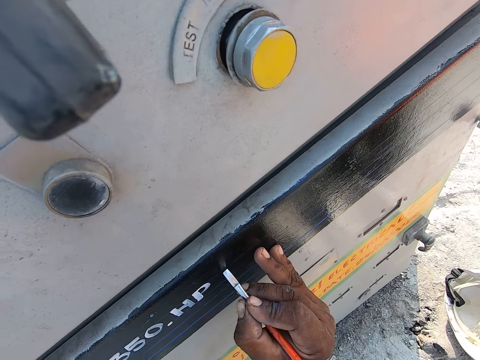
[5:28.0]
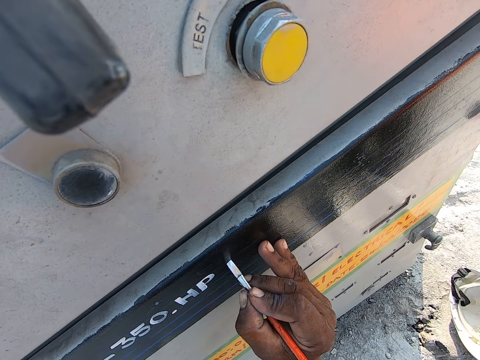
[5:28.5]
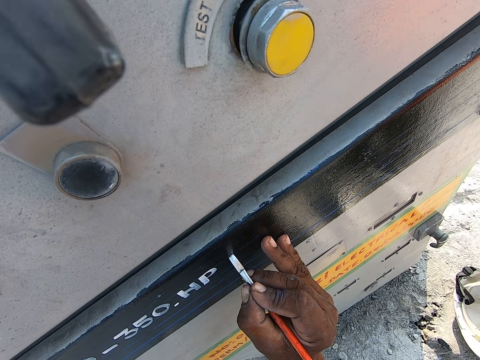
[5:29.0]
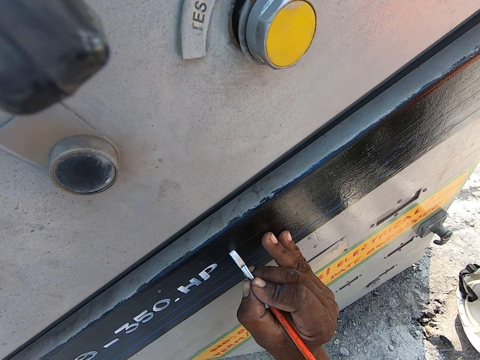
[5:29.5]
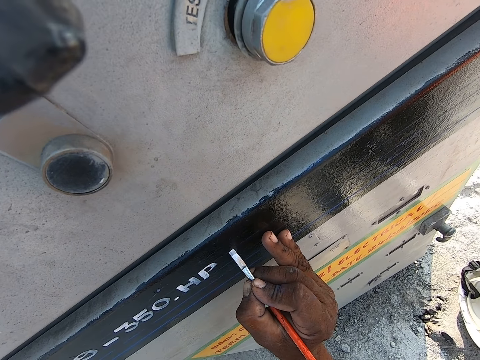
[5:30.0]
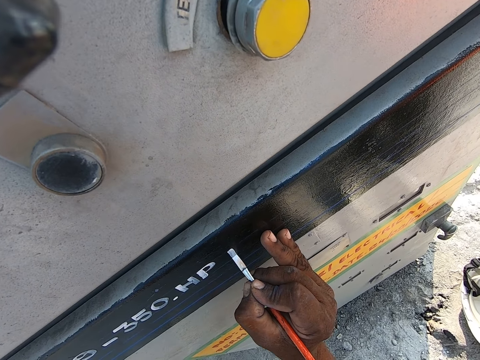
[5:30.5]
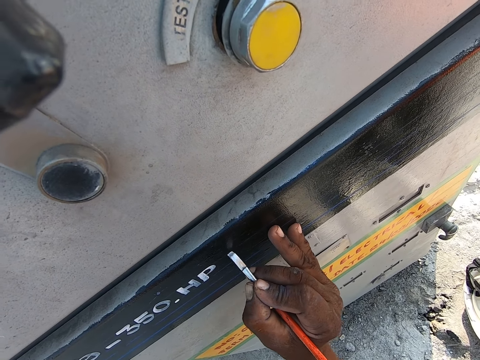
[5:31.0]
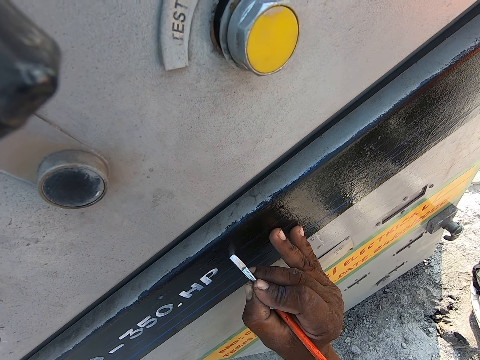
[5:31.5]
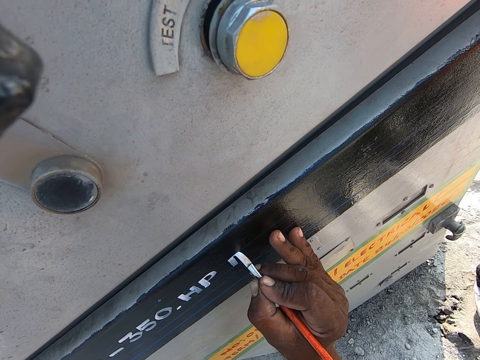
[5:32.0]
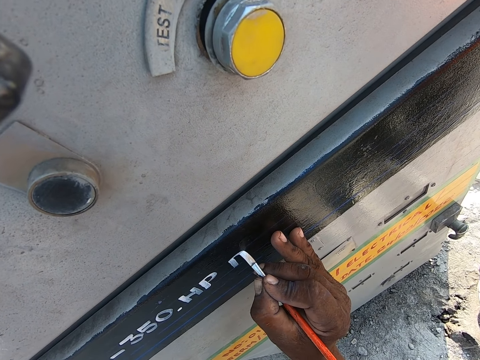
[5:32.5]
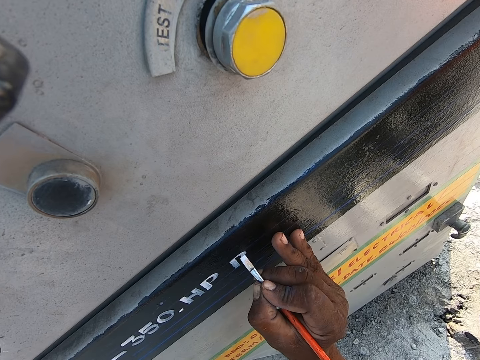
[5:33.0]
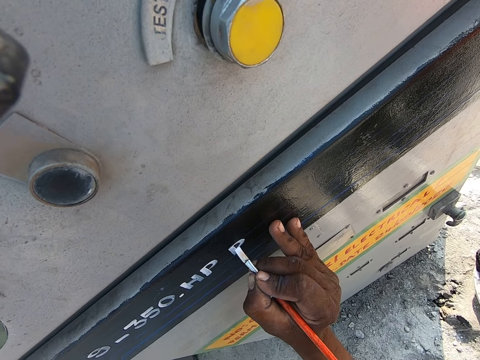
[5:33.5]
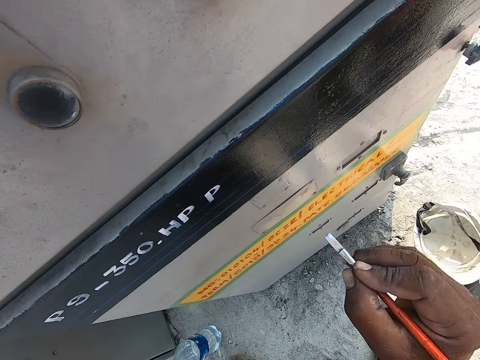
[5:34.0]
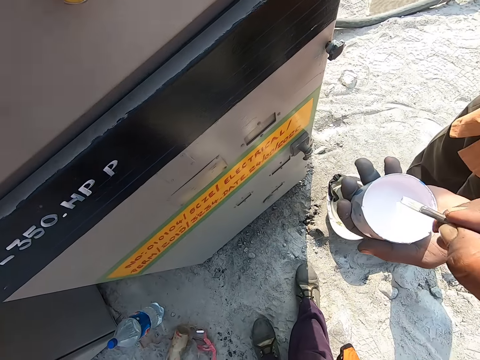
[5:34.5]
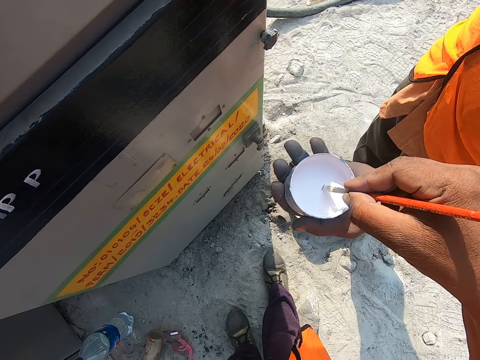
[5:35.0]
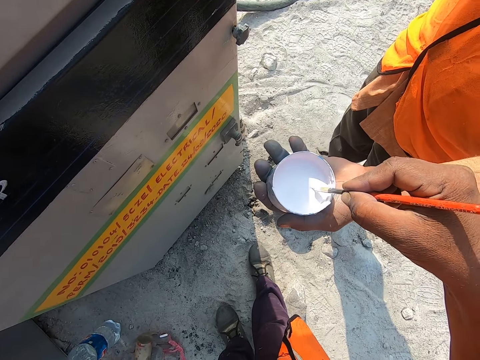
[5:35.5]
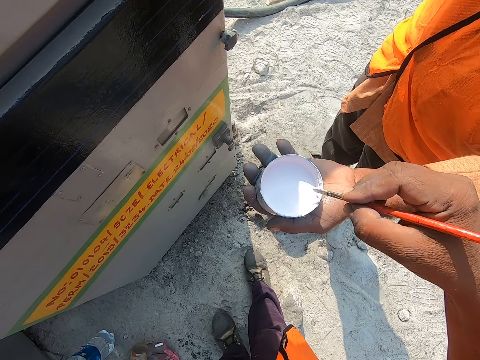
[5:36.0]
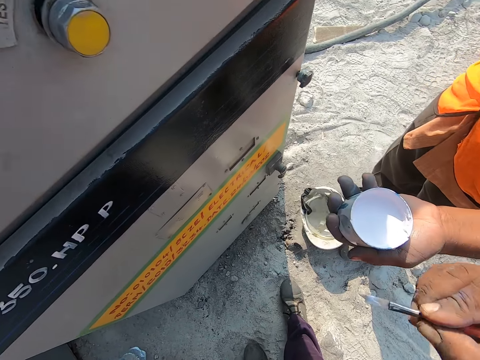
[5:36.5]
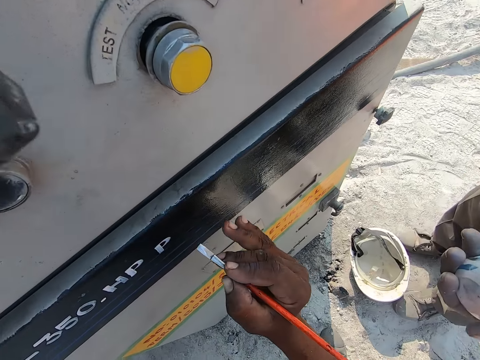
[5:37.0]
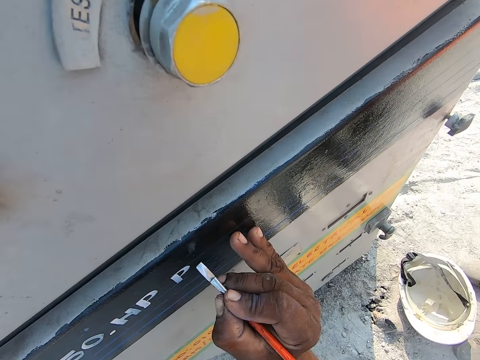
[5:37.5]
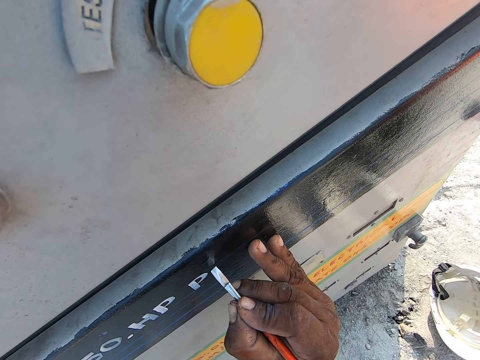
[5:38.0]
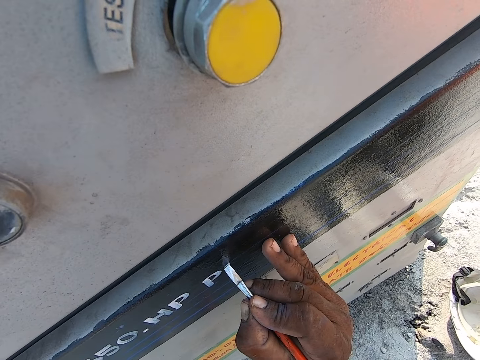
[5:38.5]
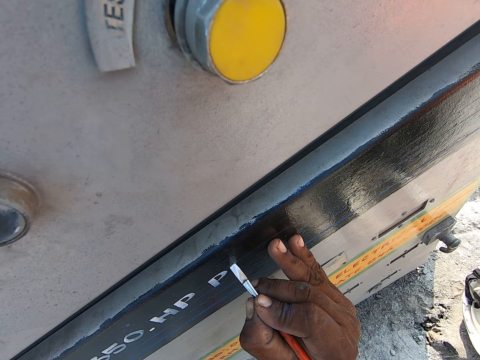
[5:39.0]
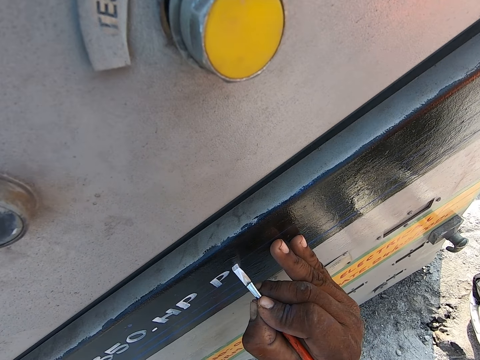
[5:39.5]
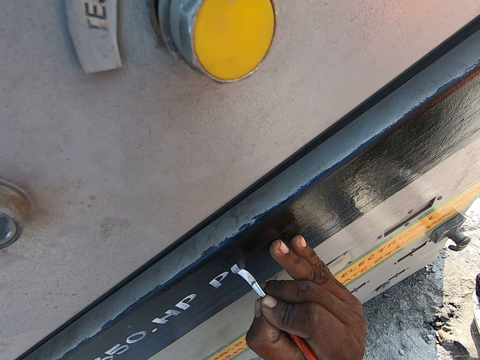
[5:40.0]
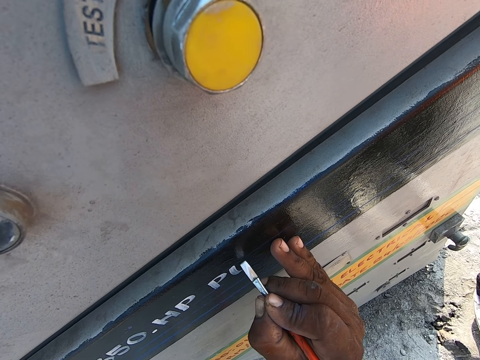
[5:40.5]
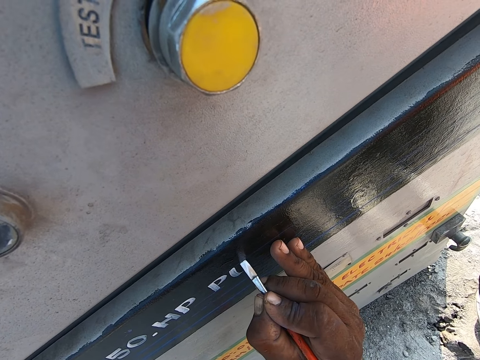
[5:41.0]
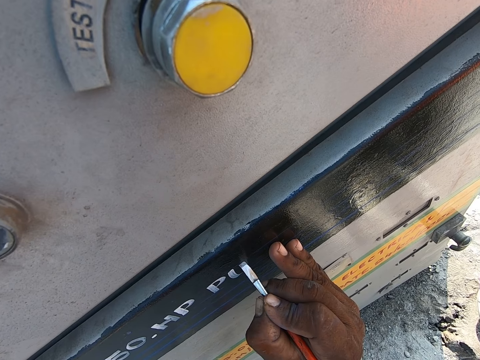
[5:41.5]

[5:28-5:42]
The camera wearer leans his hand on a fuel pump and writes on the fuel pump with a painting brush. He turns to a person. He dips the painting brush in a tin of paint. He smears off paint from the painting brush. He turns to the fuel pump. He leans his hand on the fuel pump. He writes on the fuel pump with the painting brush.

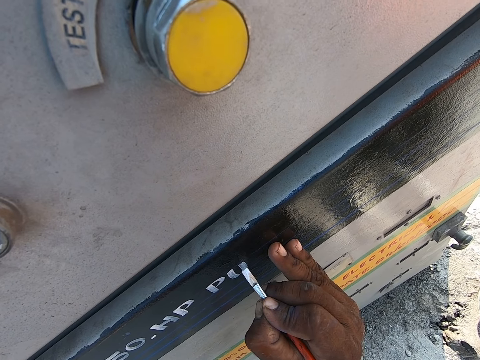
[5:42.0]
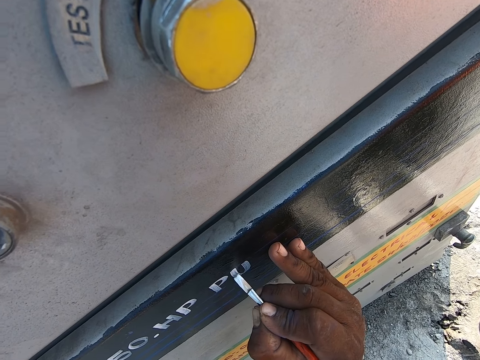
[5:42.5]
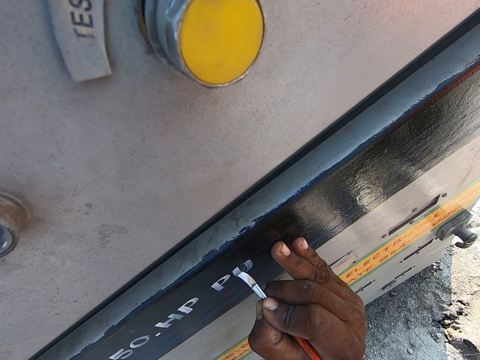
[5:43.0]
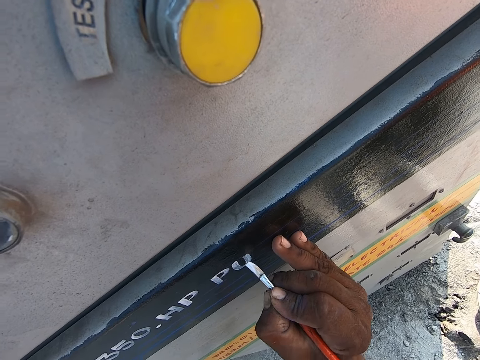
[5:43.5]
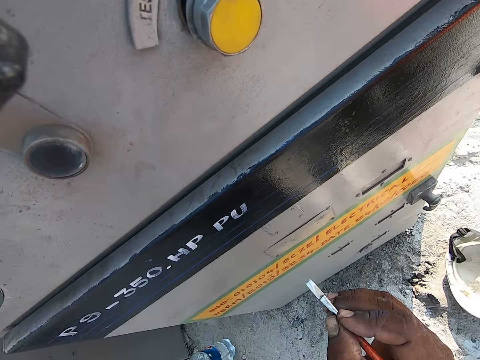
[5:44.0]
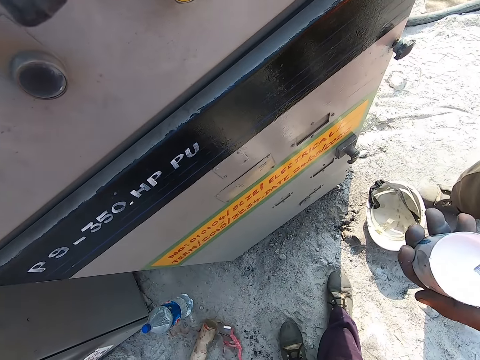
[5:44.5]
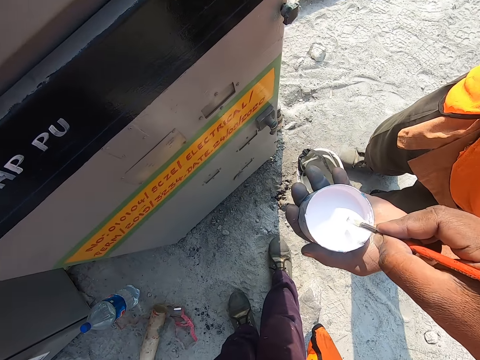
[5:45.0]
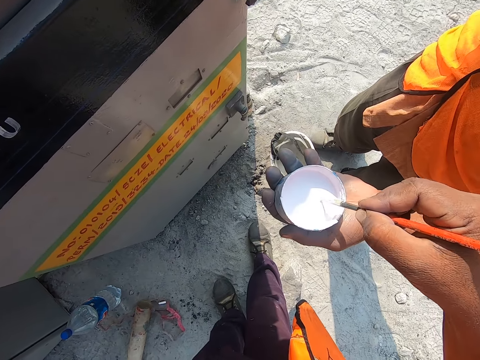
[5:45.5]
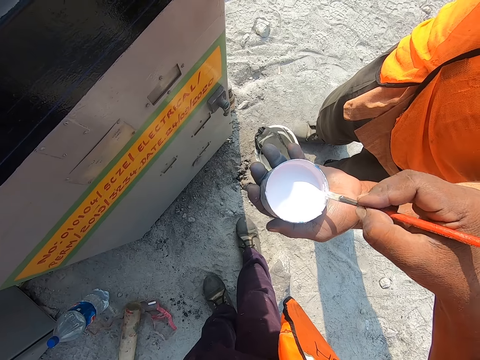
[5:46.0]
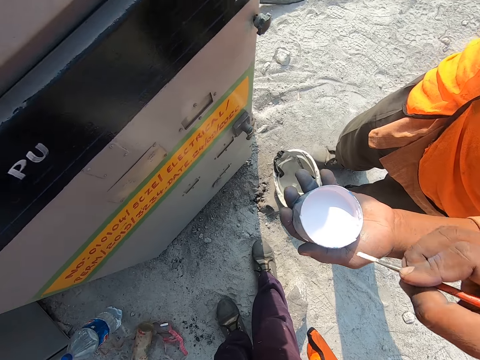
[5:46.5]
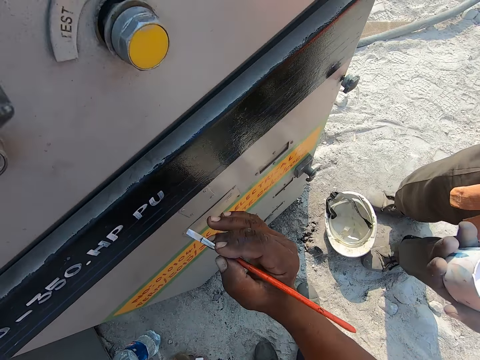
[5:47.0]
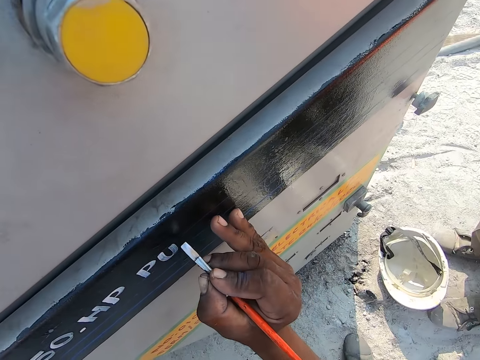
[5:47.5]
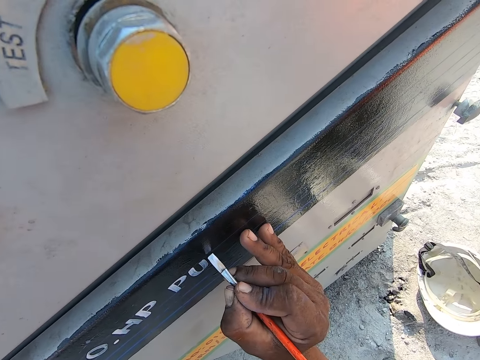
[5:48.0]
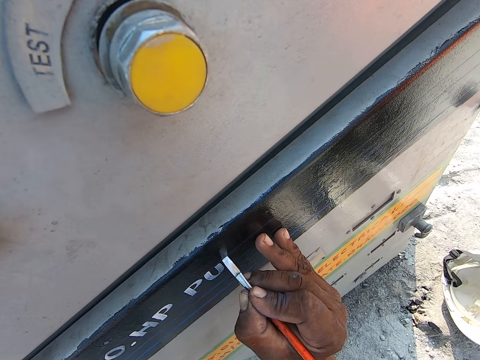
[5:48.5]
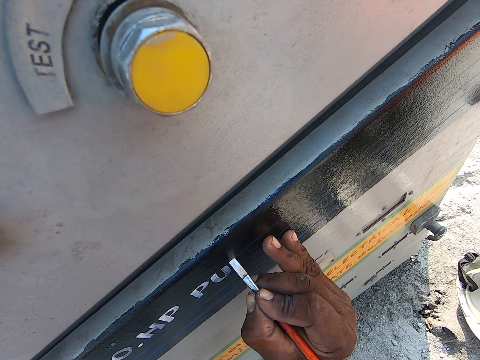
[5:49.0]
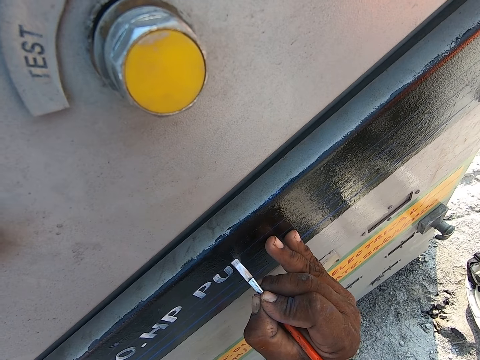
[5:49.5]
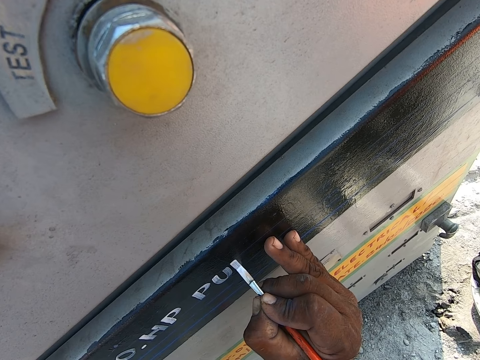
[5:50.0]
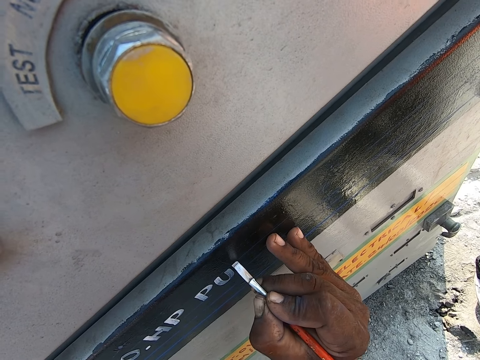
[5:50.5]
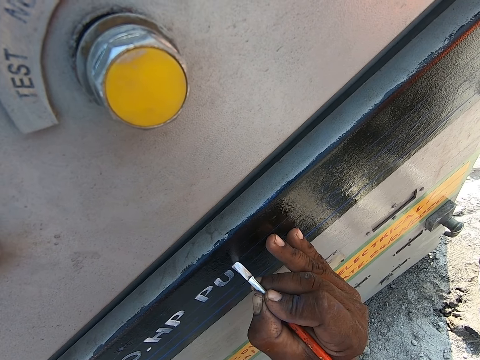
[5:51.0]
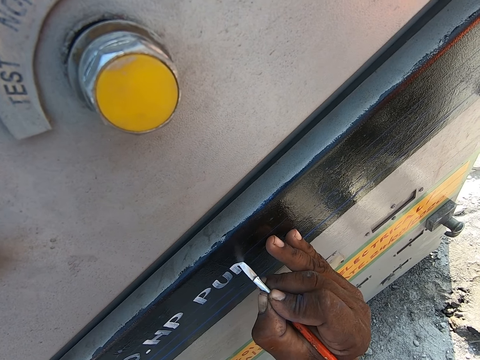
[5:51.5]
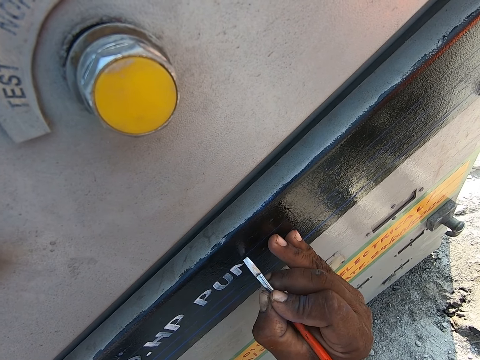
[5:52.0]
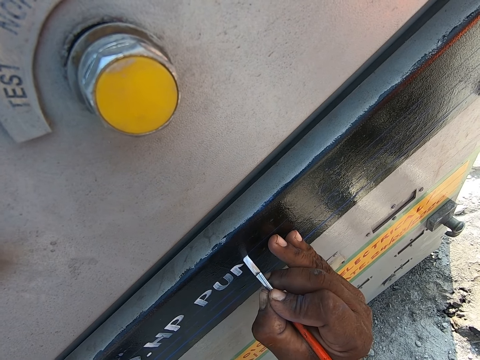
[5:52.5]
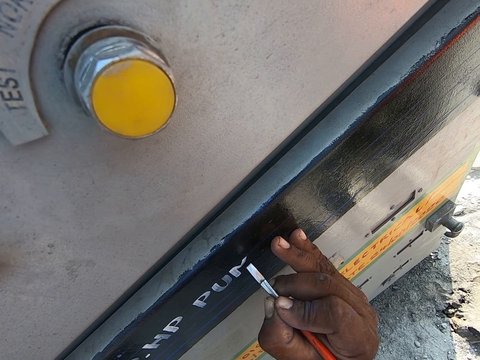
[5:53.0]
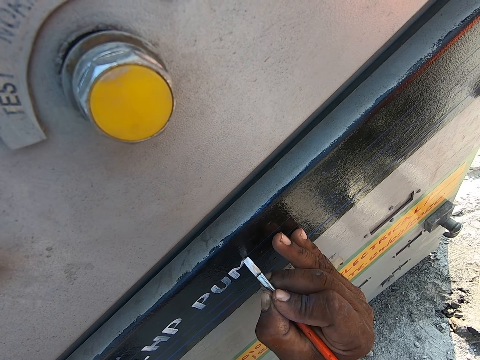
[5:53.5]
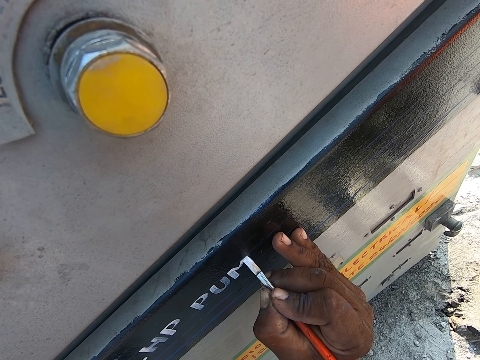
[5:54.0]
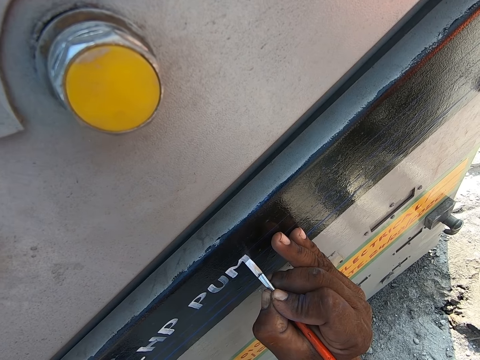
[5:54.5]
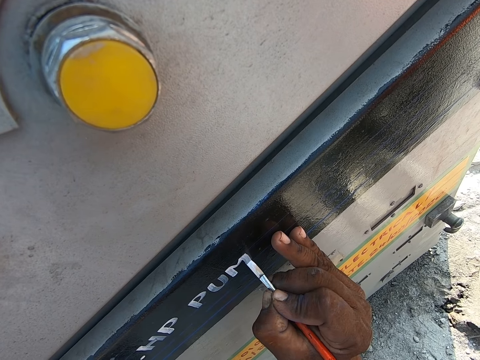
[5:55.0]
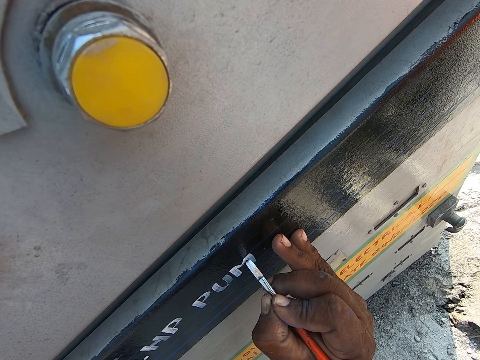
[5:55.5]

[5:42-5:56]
The camera wearer turns to a person. He dips a painting brush in a tin of paint. He smears off paint from the painting brush. He turns to a fuel pump. He leans his hand on the fuel pump. He writes on the fuel pump with the painting brush.
